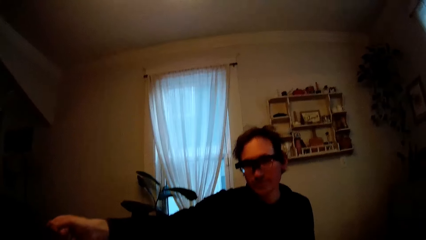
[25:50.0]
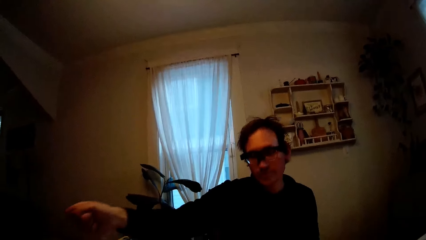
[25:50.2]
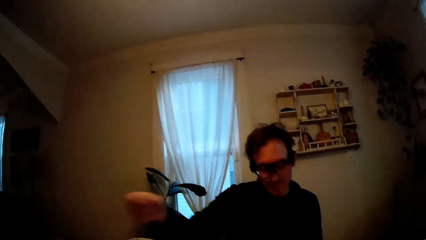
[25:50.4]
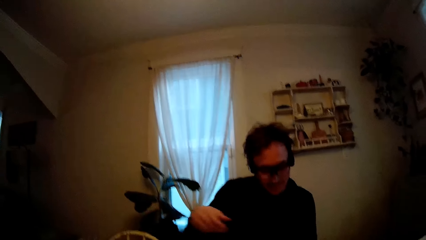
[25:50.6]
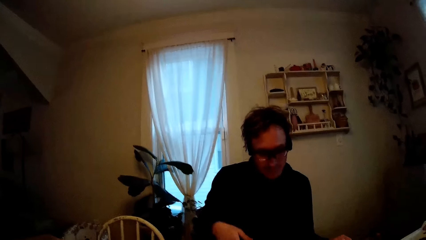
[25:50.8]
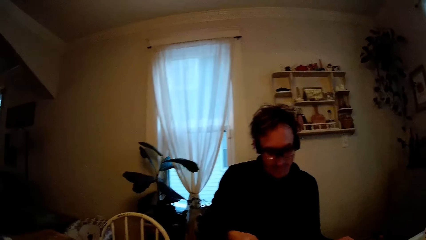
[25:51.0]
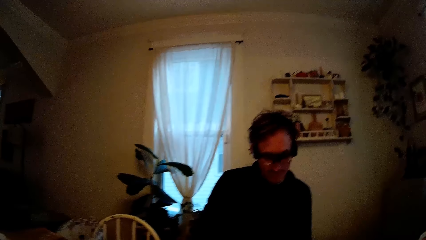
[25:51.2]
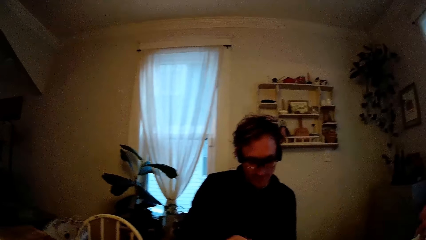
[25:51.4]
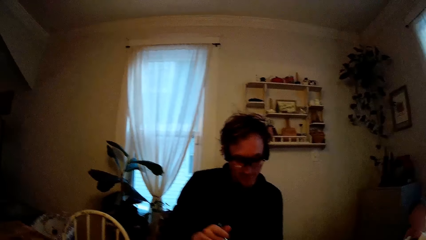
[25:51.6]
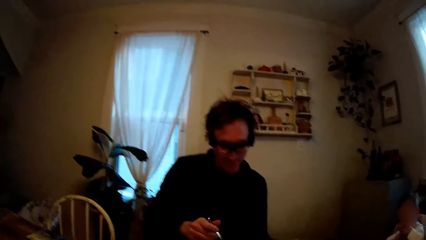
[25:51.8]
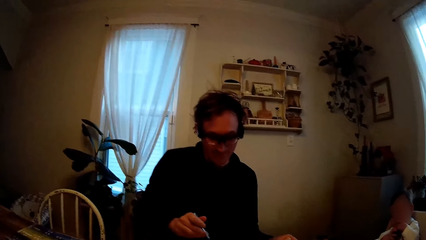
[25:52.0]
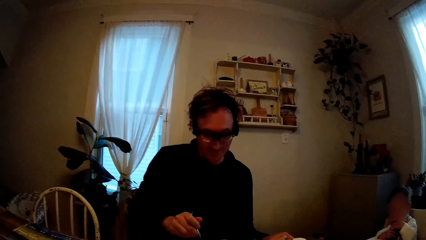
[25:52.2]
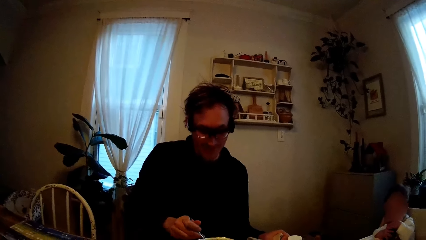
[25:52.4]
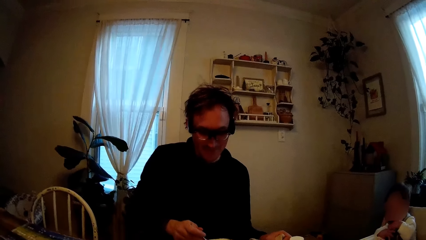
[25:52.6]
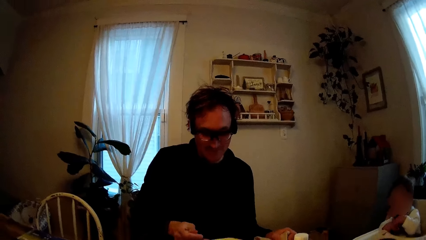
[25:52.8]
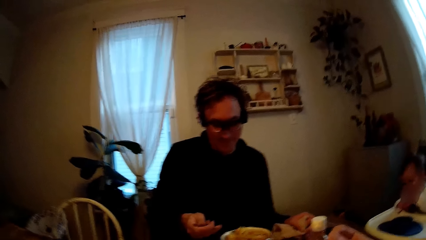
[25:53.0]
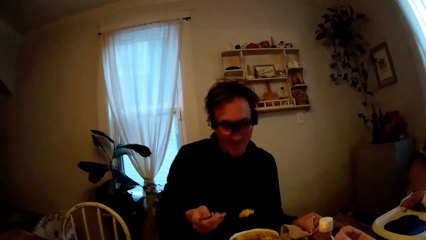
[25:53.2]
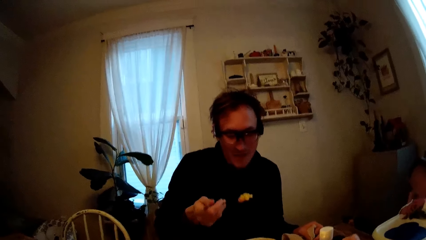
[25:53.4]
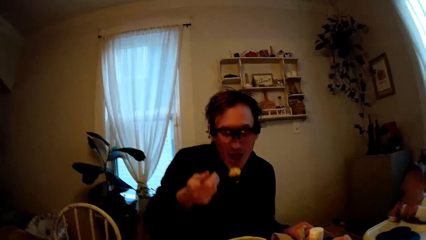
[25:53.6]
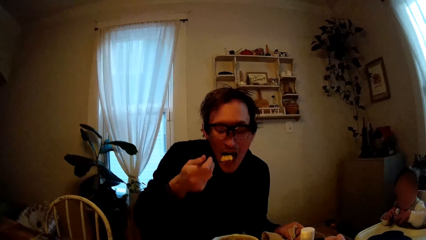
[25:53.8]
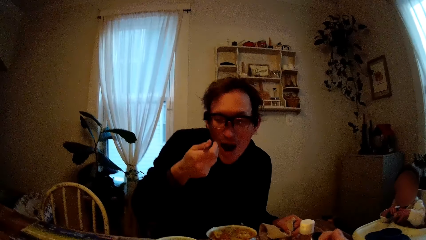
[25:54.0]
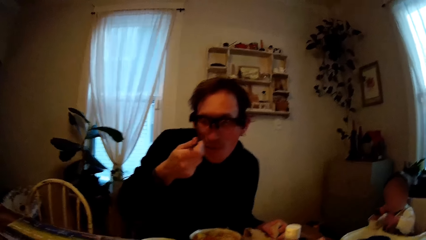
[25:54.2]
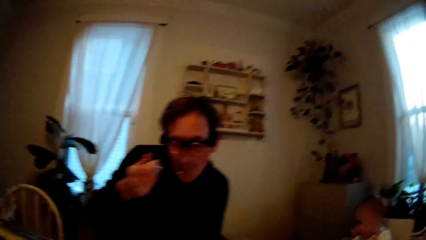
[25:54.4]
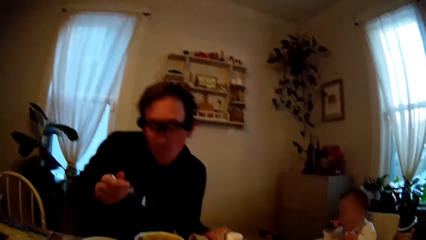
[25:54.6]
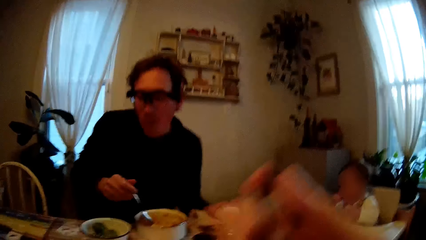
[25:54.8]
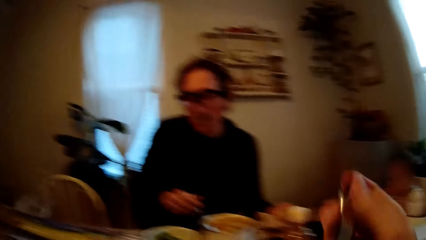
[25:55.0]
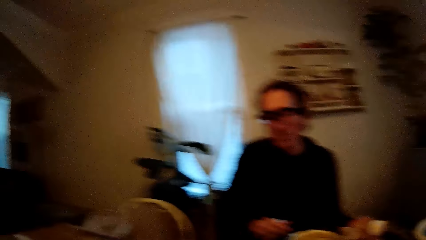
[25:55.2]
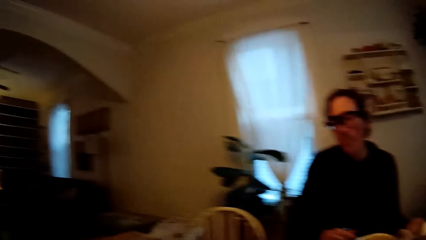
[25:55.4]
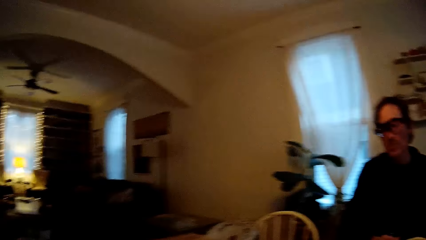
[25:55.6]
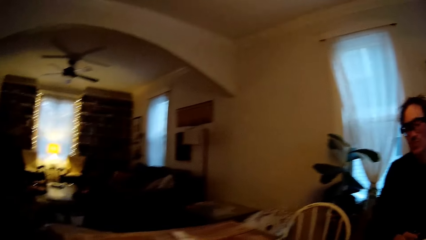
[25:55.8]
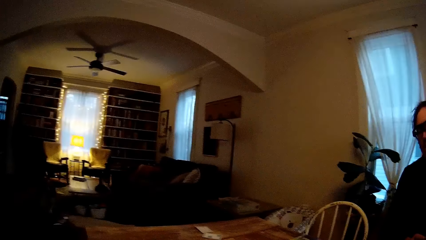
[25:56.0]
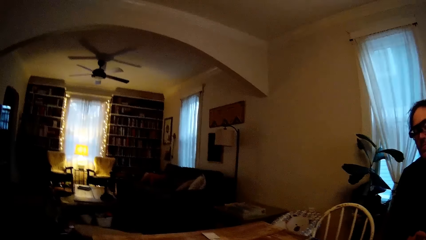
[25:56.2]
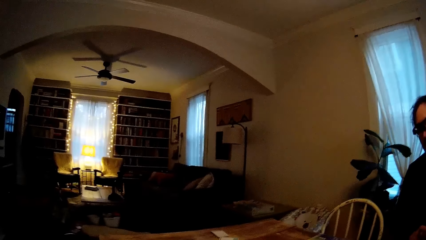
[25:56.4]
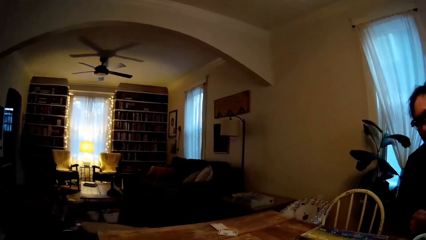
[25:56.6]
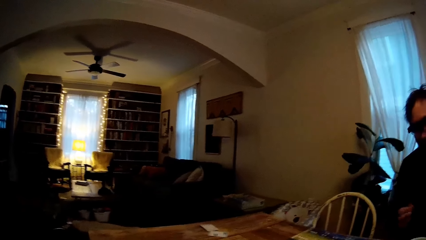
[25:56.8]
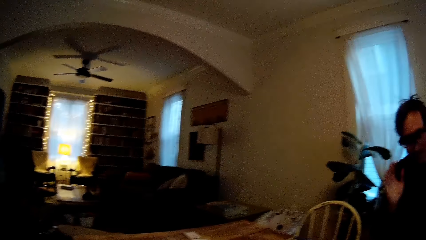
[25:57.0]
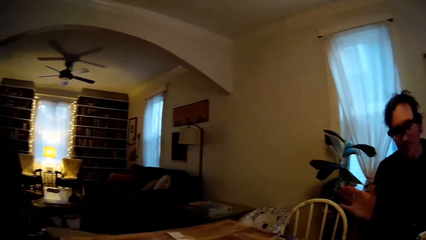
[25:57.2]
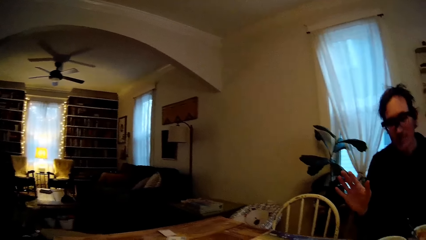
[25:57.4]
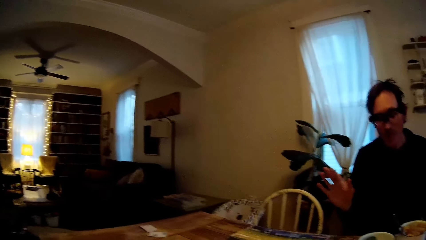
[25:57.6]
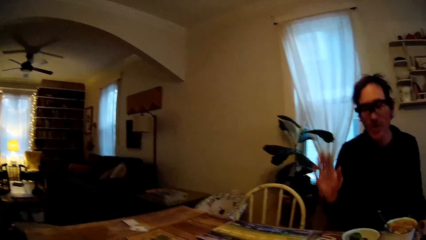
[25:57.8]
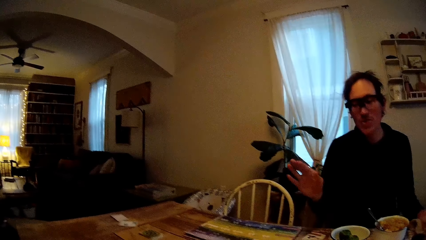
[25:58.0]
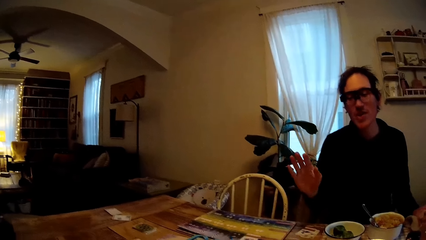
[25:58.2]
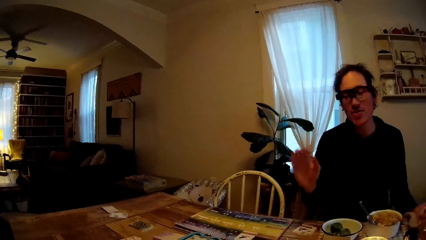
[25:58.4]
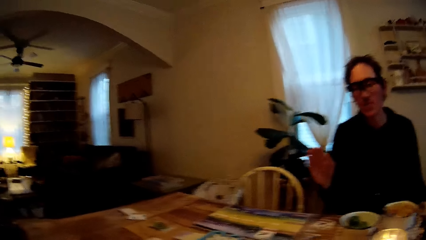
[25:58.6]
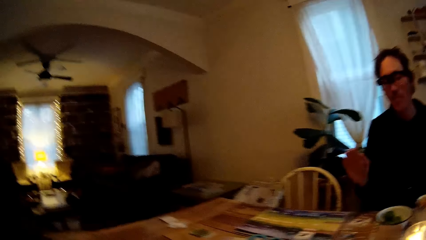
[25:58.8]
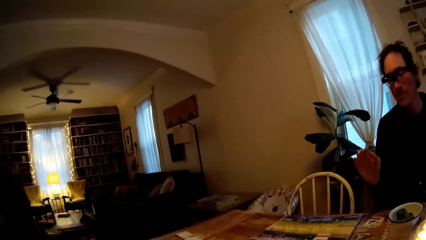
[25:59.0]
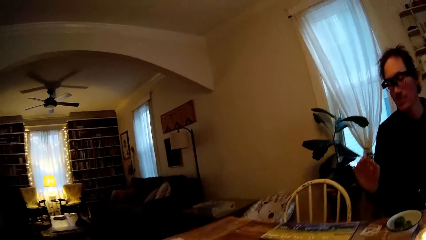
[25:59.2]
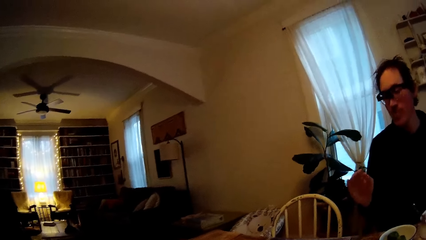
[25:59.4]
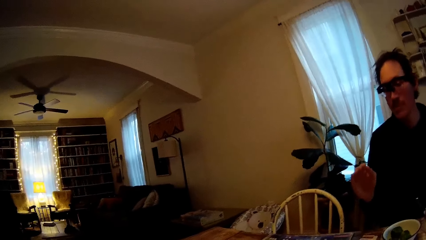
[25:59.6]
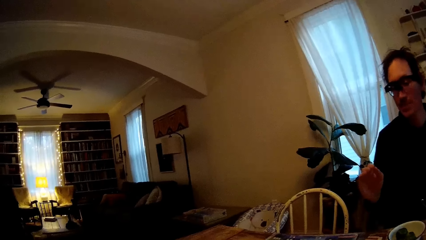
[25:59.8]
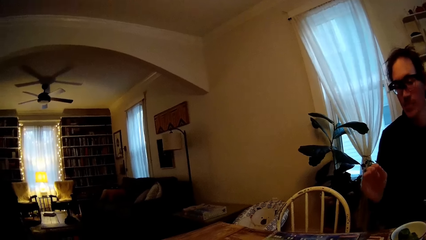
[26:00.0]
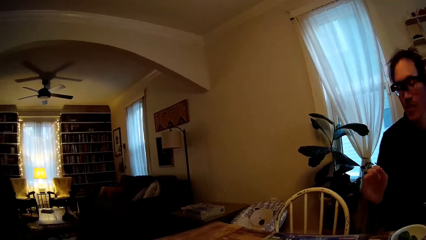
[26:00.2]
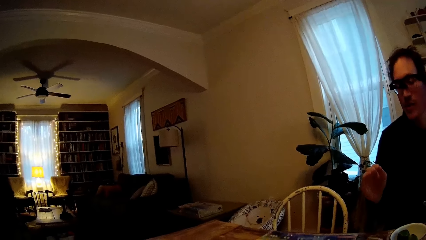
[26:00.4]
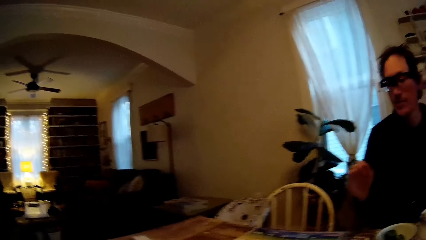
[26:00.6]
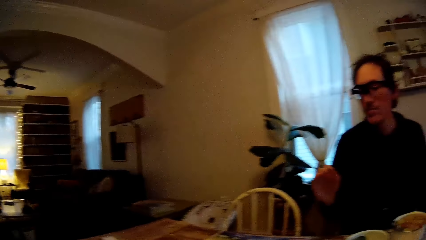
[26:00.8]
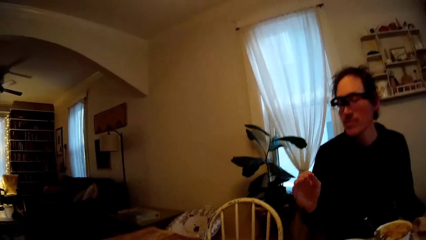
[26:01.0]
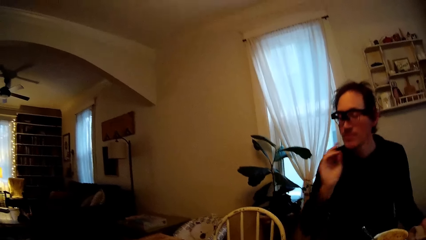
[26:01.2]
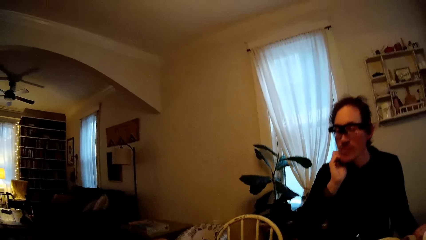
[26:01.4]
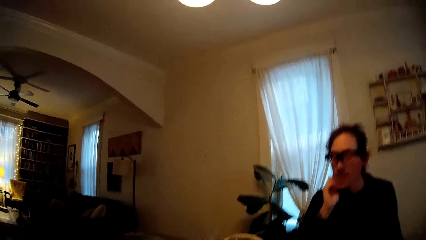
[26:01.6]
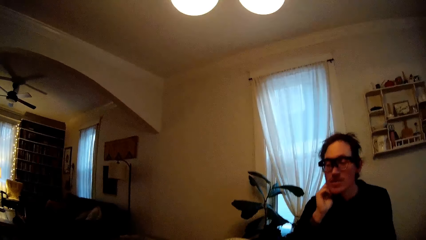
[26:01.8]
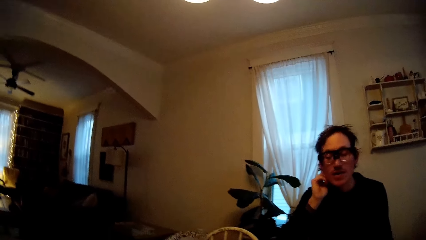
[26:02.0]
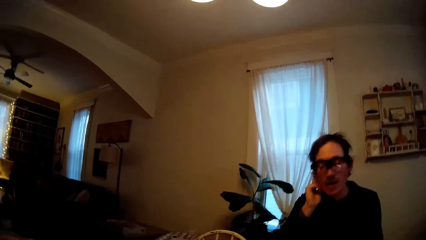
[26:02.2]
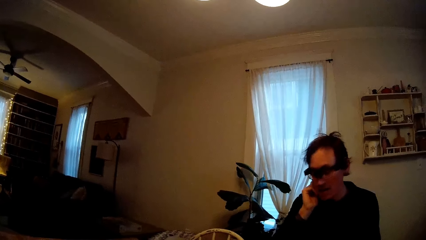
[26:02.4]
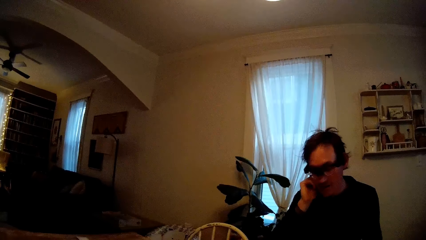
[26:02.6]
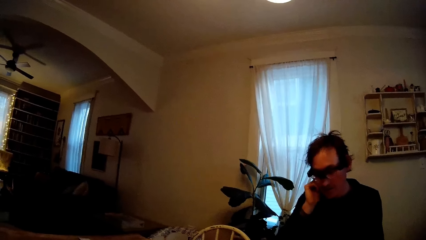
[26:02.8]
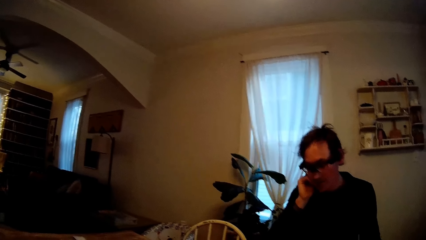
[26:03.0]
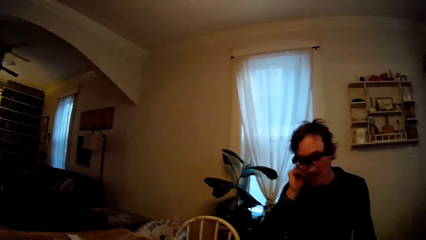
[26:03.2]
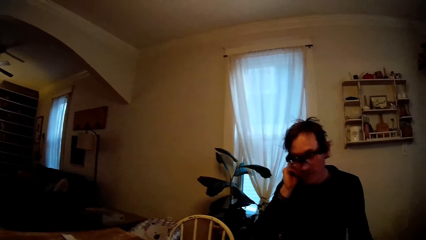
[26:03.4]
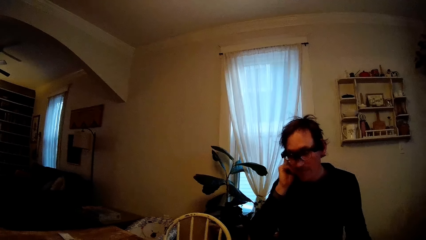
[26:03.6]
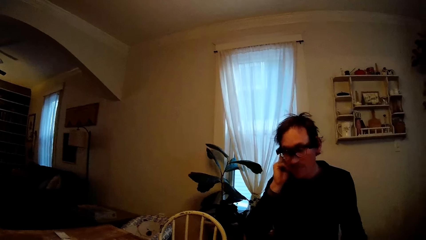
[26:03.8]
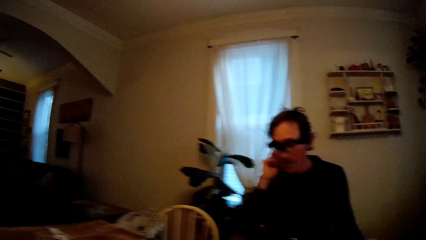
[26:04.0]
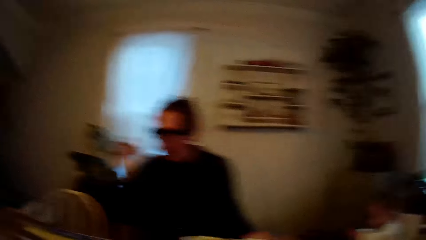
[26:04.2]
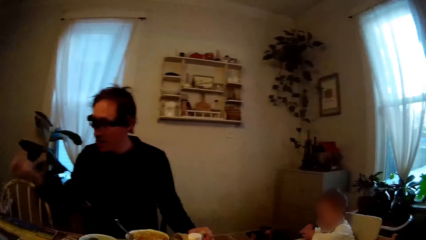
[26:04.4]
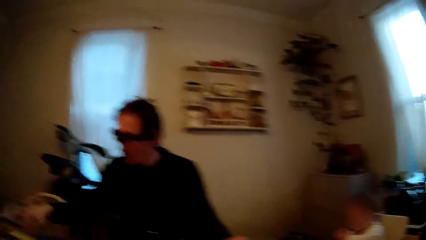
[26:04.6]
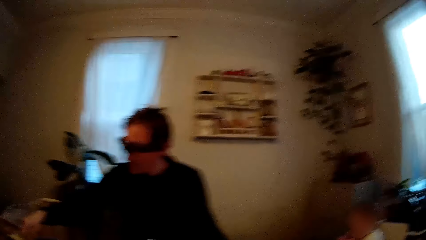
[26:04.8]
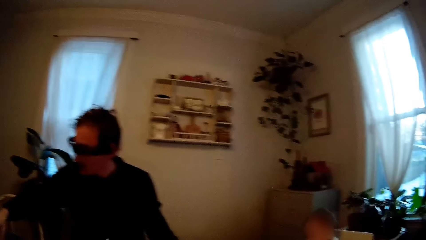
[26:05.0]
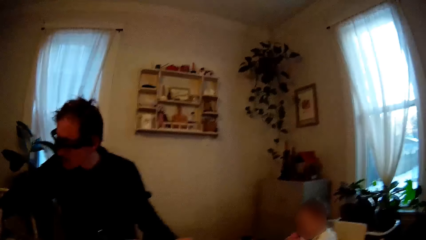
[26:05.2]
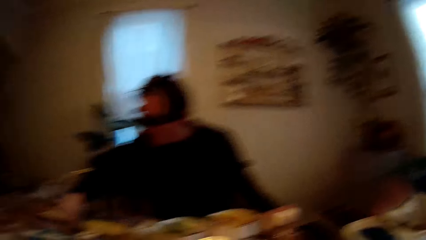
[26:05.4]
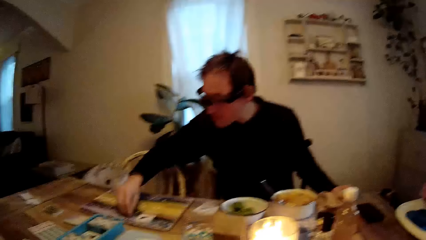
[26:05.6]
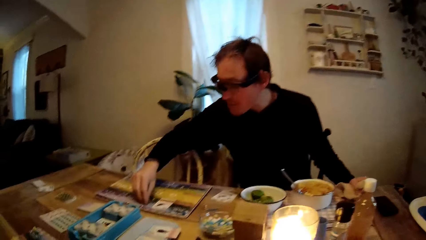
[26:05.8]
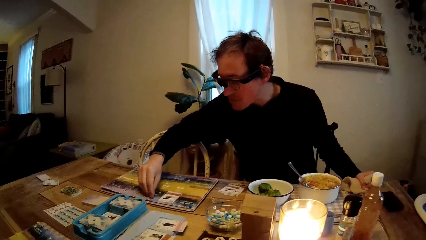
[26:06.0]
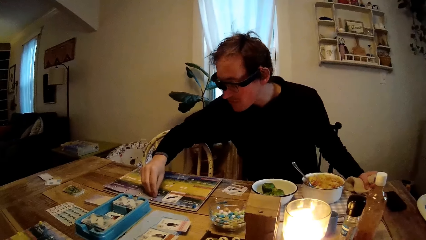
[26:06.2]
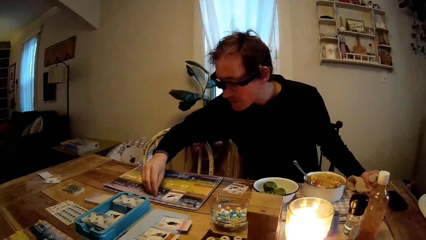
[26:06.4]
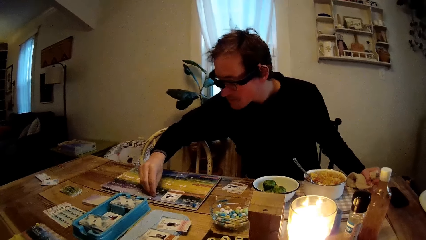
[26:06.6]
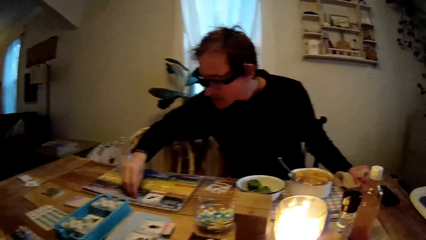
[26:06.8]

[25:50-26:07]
The man turns the fruit salad in the bowl of fruit salad with the spoon in his right hand. He eats the fruit salad from the spoon in his right hand. The camera wearer raises the fork with her right hand. The man gestures with his right hand. He converses with the camera wearer. He touches the game board with his right hand.
